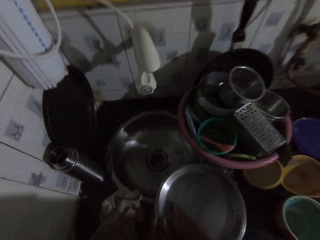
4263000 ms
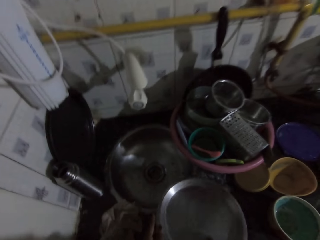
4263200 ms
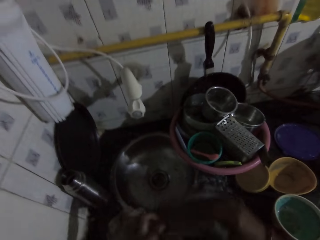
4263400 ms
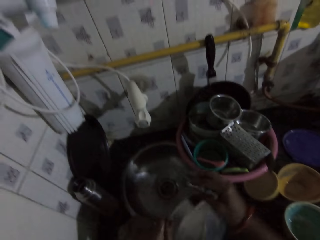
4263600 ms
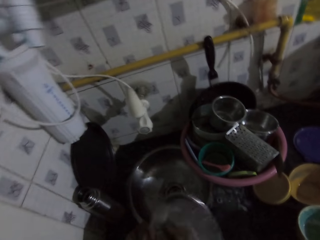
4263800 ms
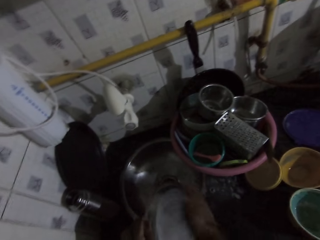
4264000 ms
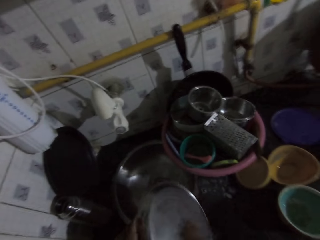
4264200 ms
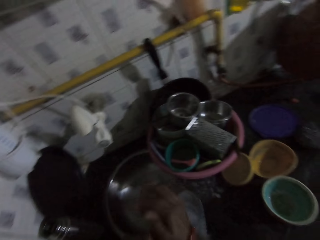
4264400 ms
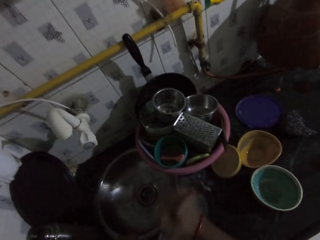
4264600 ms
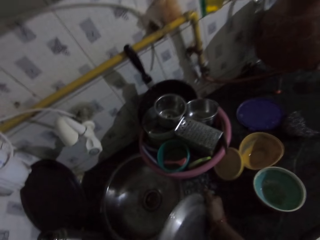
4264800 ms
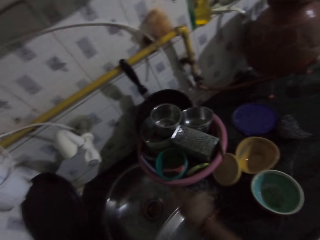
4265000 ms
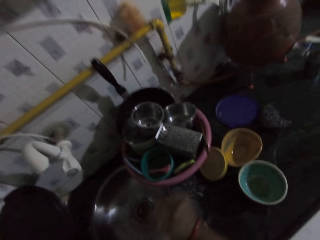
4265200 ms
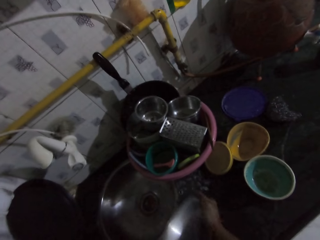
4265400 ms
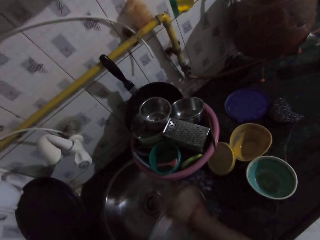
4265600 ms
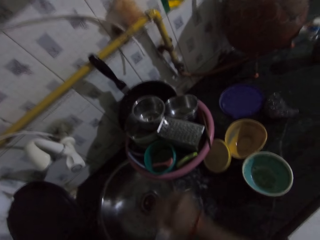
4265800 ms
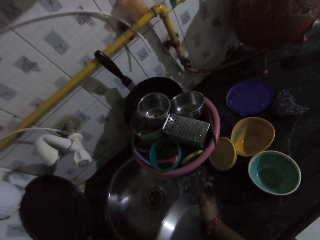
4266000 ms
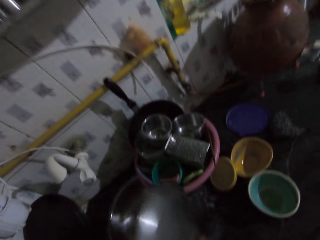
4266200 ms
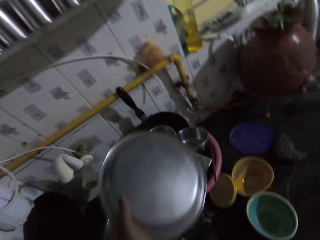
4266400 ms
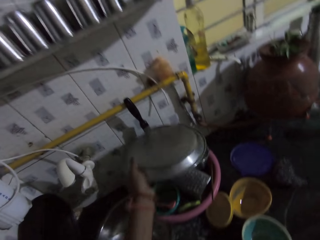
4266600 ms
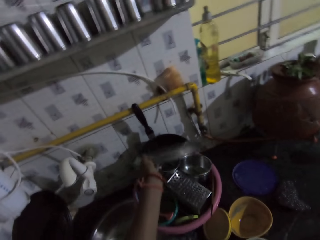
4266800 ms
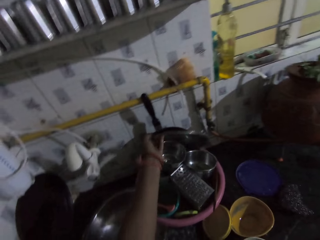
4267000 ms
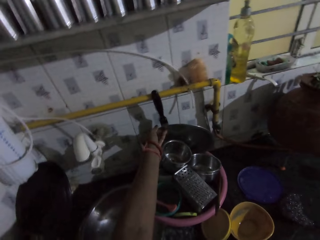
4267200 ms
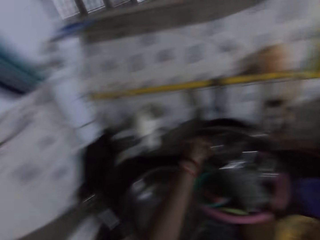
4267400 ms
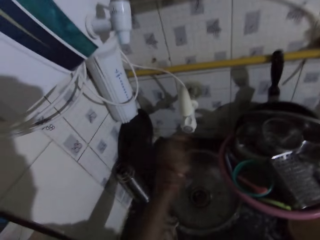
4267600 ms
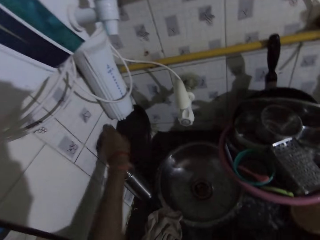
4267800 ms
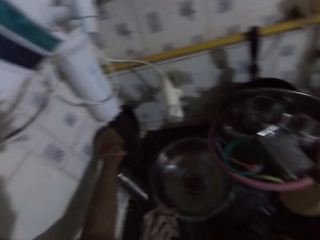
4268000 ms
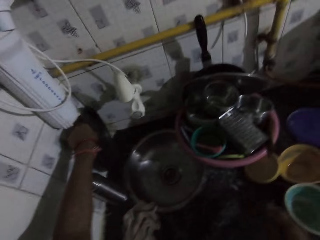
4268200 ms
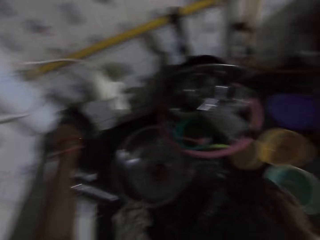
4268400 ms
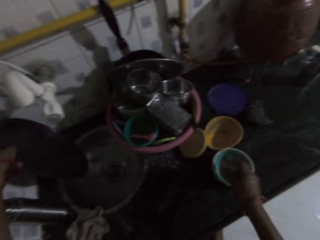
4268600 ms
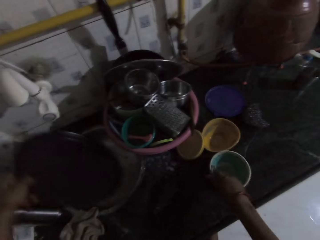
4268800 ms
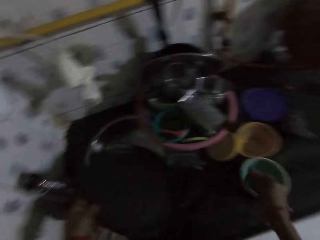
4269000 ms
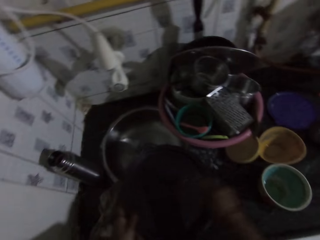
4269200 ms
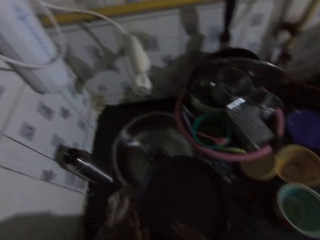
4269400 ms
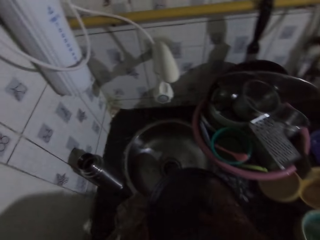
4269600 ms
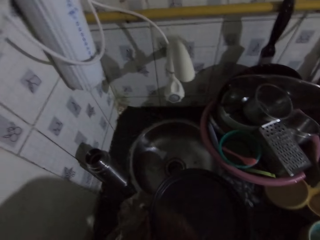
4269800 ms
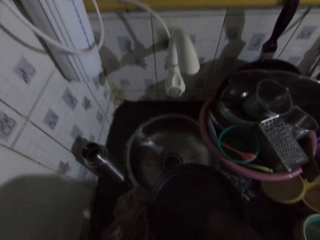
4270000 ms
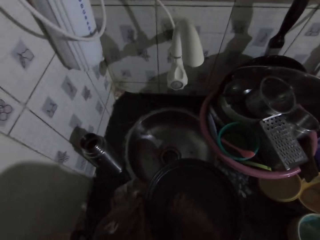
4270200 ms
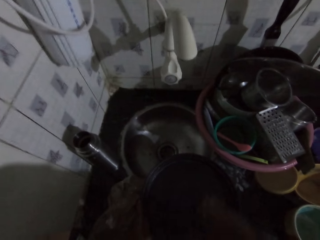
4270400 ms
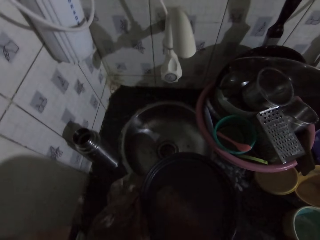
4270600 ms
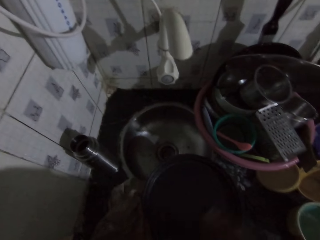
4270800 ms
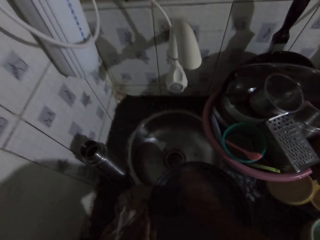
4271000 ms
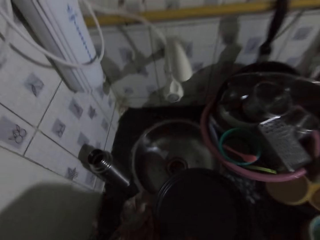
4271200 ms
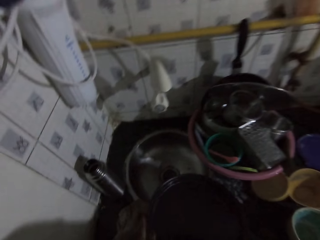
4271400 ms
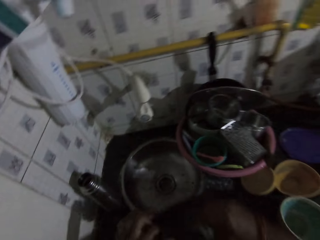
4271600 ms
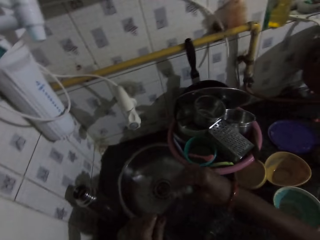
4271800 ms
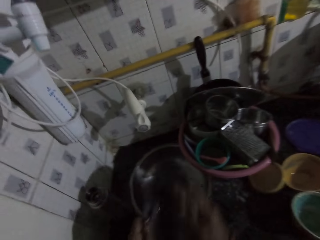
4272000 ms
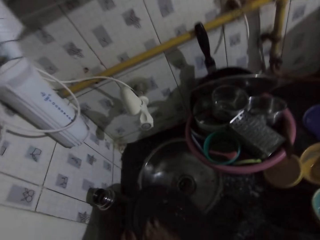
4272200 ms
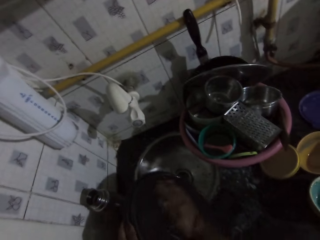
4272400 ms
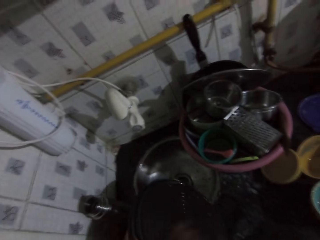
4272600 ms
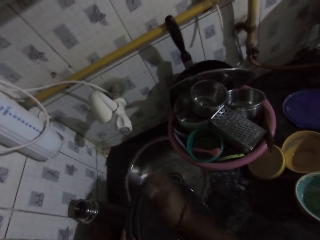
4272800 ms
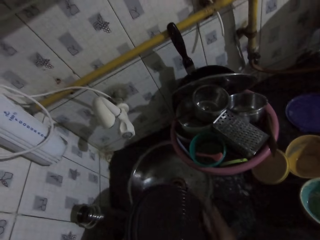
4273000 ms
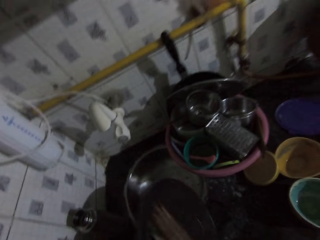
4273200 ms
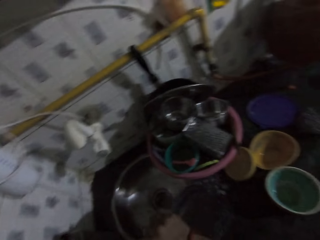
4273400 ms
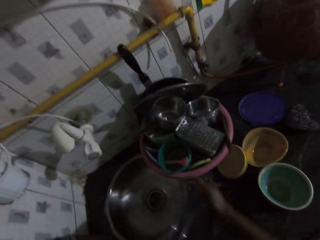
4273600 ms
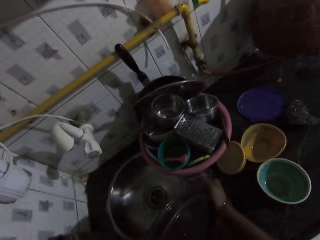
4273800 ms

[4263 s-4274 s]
The camera wearer places the plate in the bowl on the sink with her right hand. She picks up a plate on the sink with her left hand. She gets more soap from the plate on the sink with the sponge in her right hand. She places the plate on the sink with her left hand. She washes the plate with the sponge in her right hand.

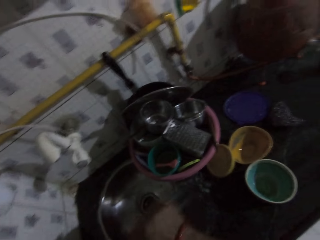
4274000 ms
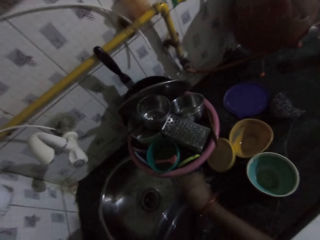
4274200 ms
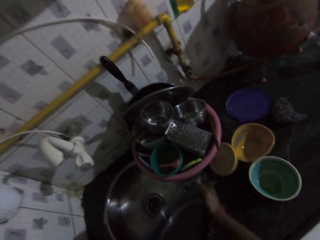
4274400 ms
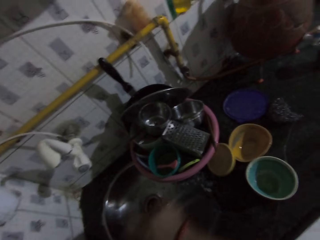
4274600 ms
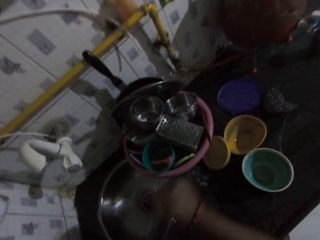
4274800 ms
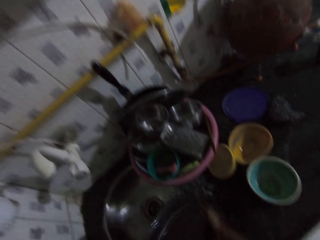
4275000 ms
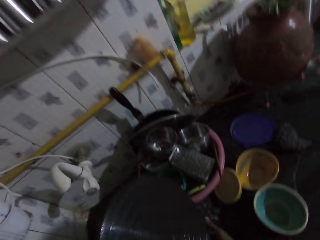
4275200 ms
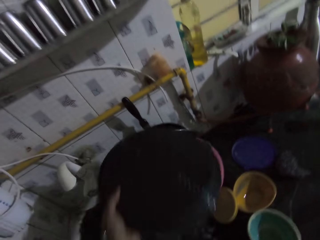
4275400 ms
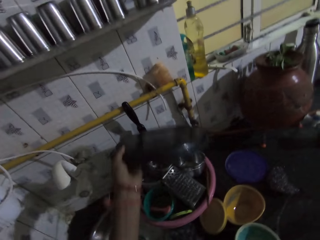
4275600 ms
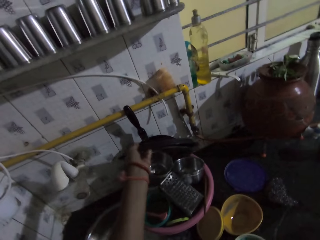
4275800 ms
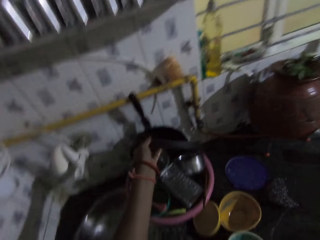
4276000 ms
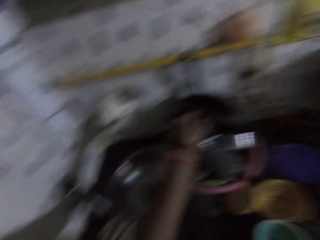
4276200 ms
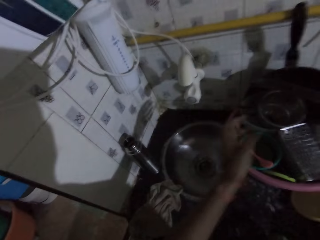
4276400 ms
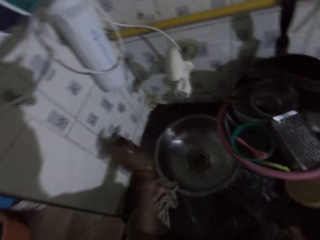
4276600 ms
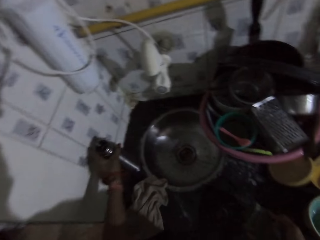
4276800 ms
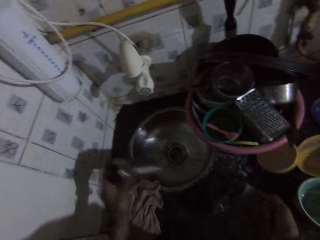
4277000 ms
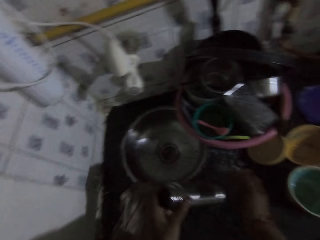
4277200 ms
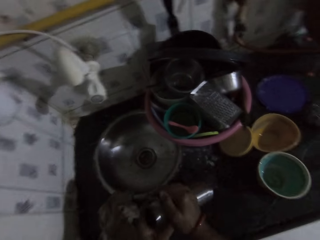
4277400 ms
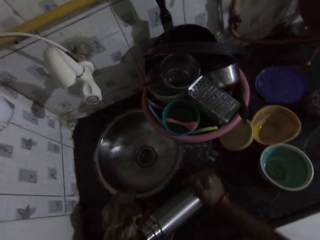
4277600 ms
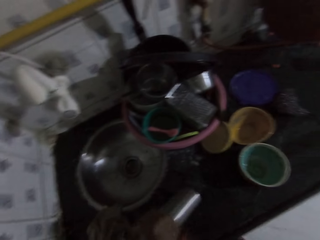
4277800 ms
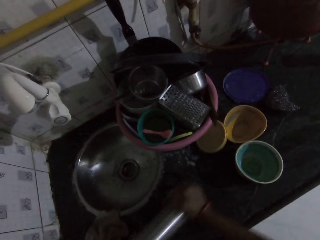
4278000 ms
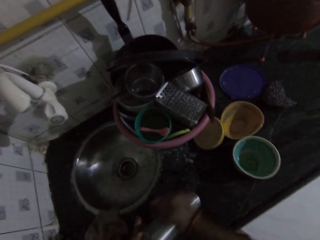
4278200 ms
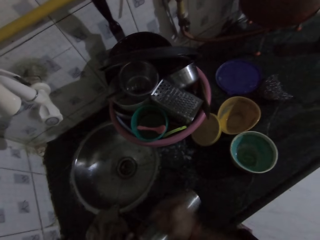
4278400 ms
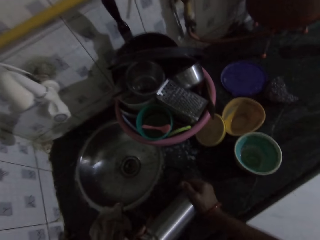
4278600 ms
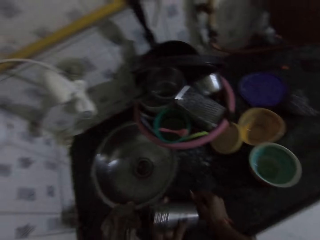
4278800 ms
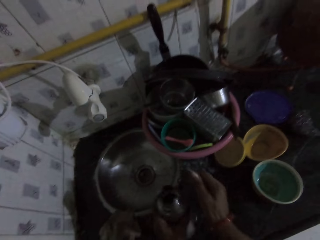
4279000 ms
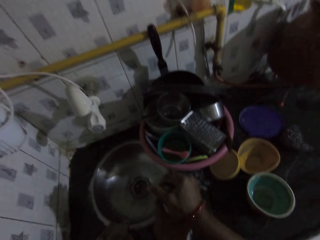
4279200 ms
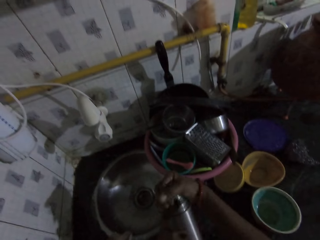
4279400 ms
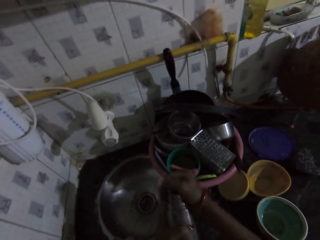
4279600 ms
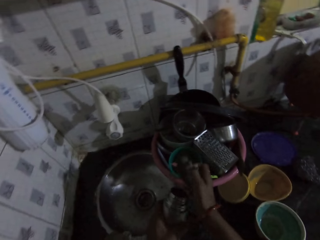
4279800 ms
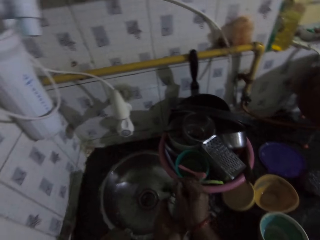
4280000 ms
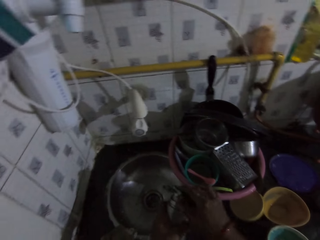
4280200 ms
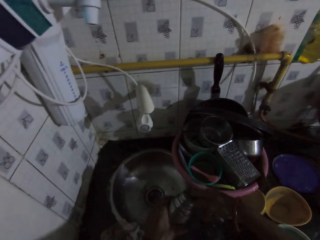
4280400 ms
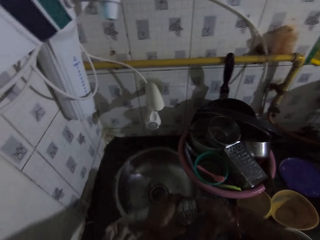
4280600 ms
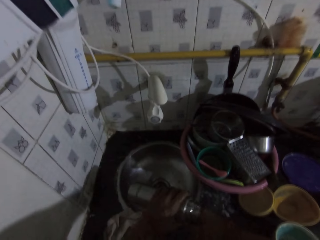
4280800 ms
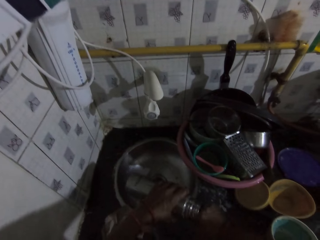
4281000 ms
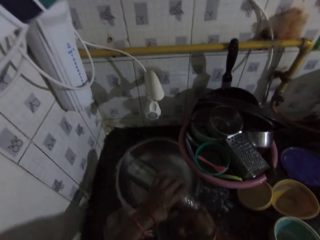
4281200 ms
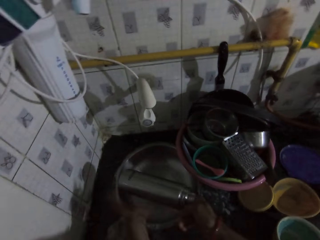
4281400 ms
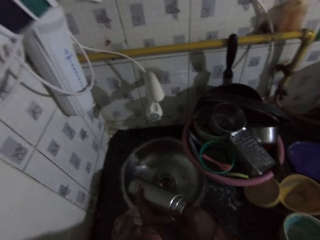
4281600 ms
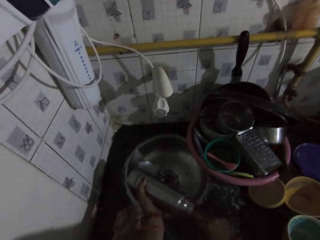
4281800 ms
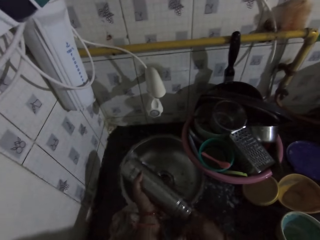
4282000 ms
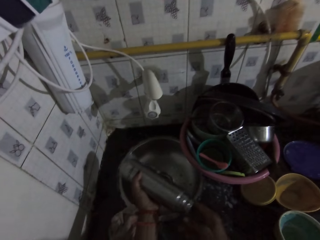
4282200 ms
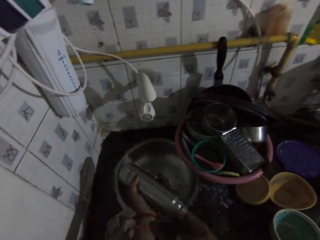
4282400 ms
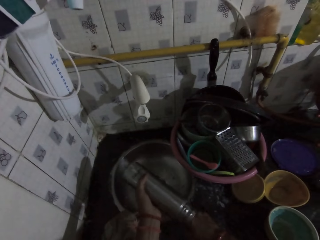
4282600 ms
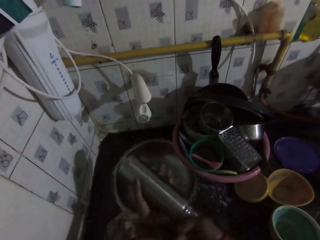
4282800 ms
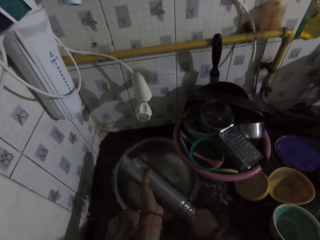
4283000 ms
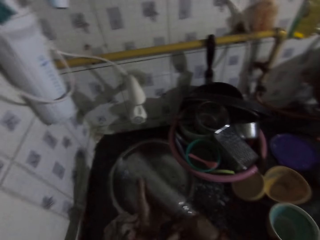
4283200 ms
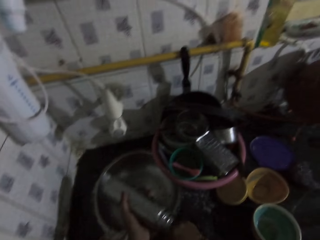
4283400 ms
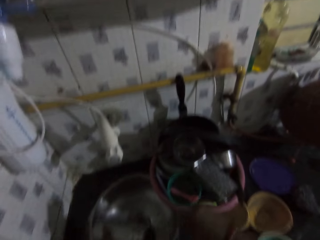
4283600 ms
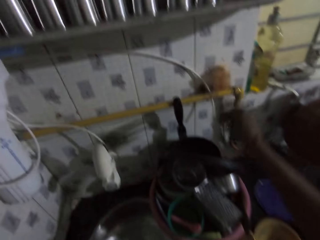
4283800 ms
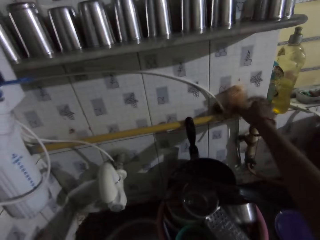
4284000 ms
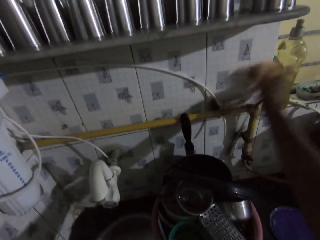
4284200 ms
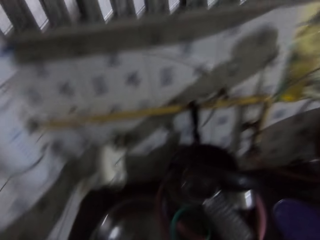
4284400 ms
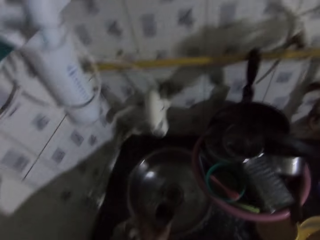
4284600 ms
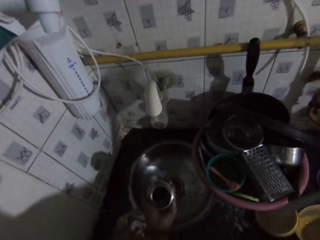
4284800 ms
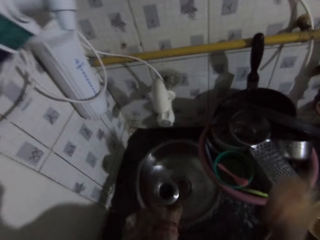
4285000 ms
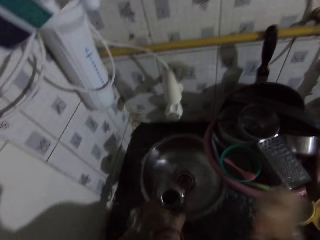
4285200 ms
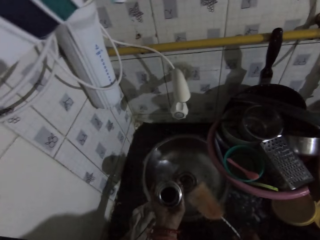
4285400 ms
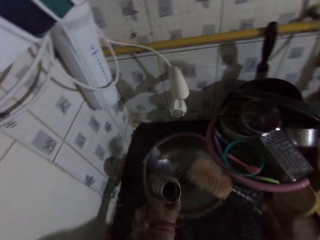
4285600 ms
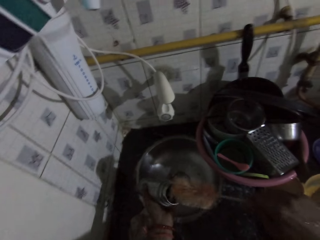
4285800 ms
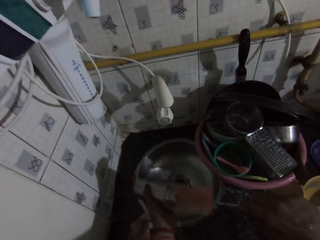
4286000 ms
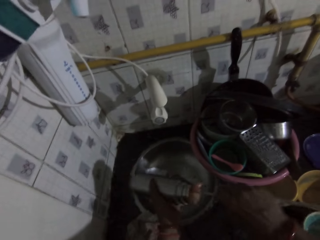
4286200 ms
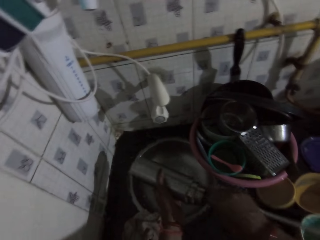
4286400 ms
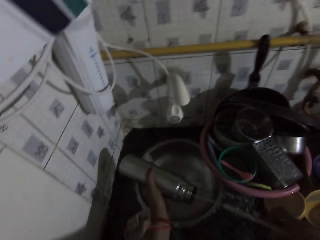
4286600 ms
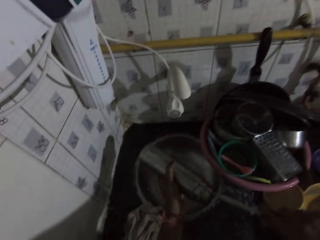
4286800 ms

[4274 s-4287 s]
The camera wearer places the plate in the bowl on the sink with her left hand. She picks up a flask on the sink with her left hand. She places the flask on the sink with her left hand. She washes the flask with the sponge in her right hand. She picks up a bottle scrubber from a rack on the wall with her right hand. She hits the flask on the sink with her left hand. She dips the bottle scrubber in the flask with her right hand. She washes the bottle inside.
